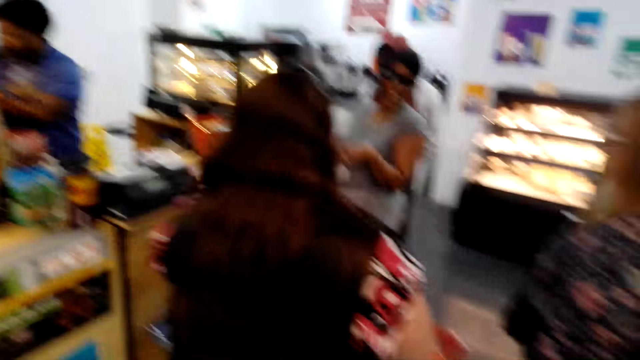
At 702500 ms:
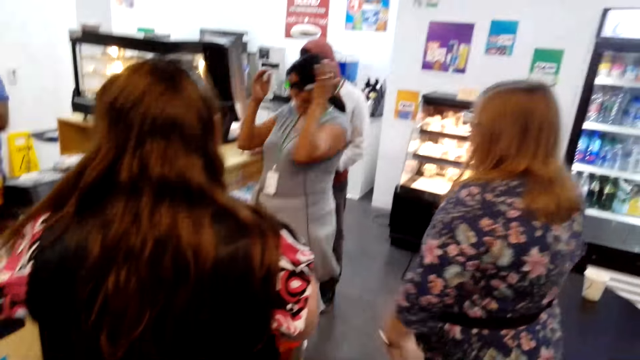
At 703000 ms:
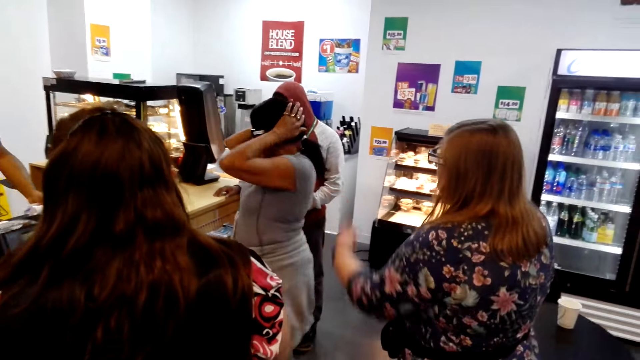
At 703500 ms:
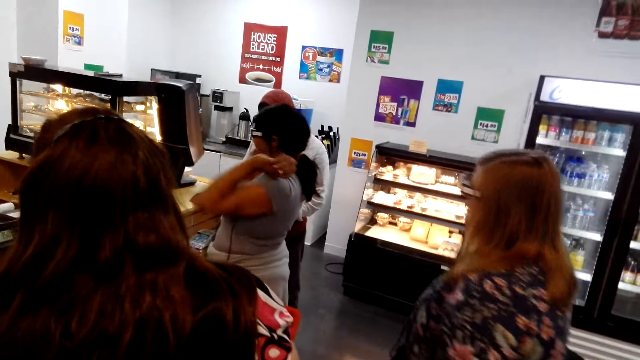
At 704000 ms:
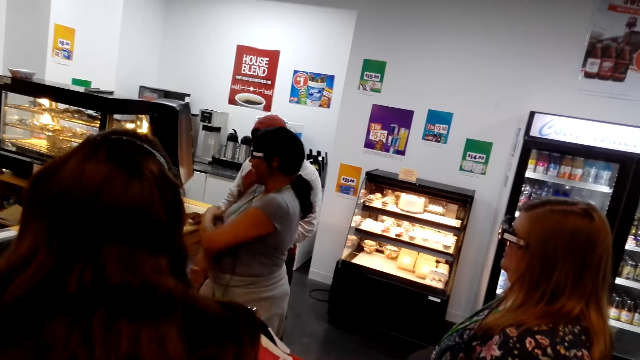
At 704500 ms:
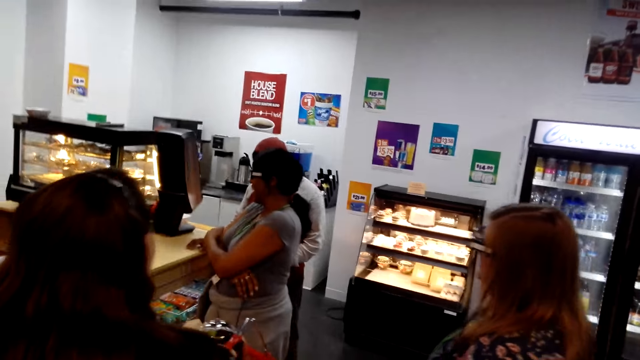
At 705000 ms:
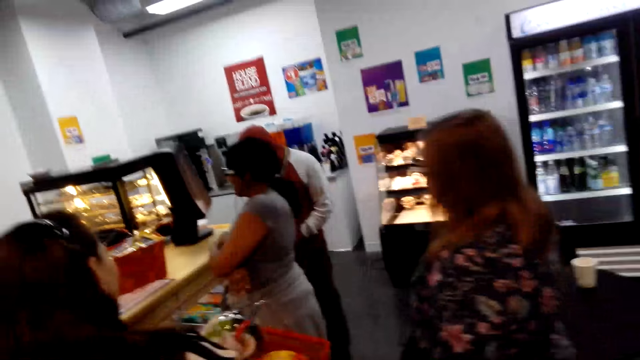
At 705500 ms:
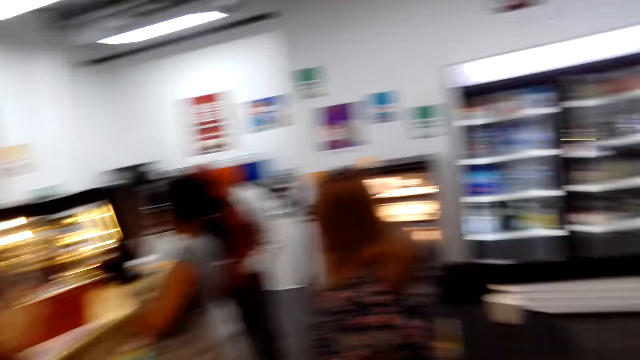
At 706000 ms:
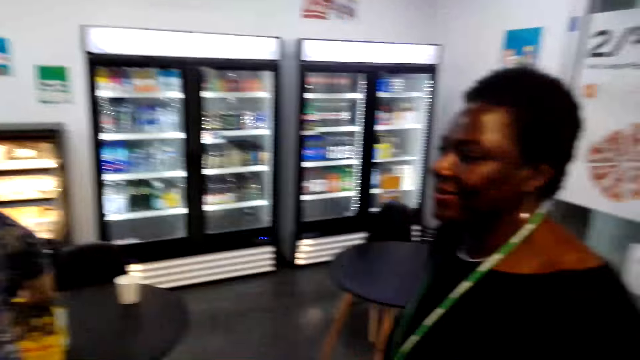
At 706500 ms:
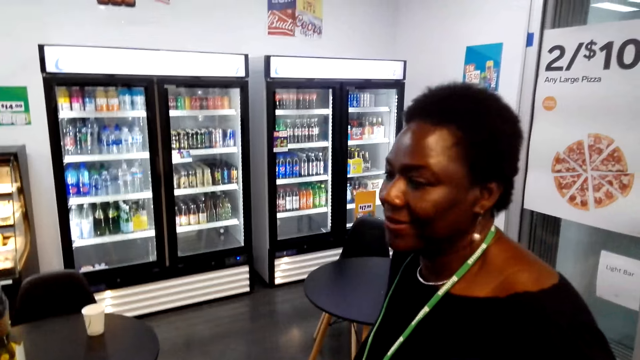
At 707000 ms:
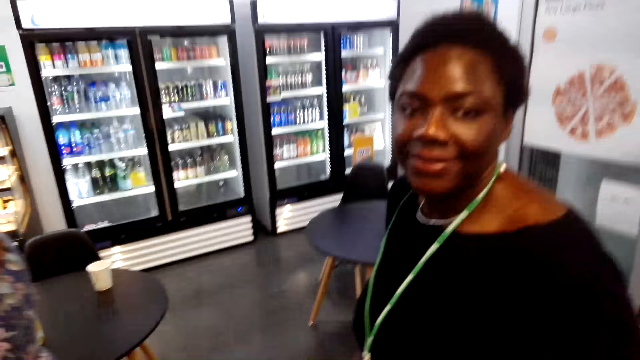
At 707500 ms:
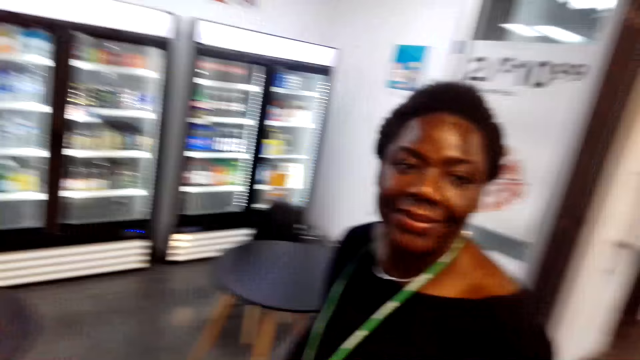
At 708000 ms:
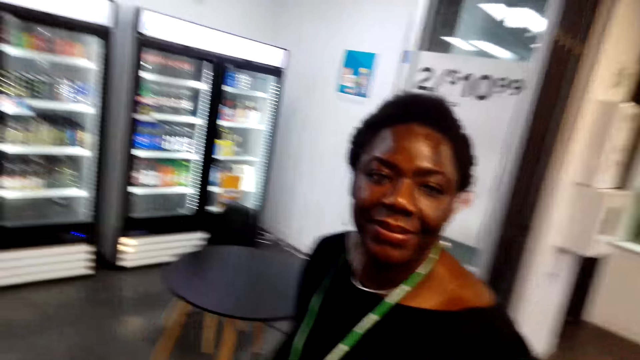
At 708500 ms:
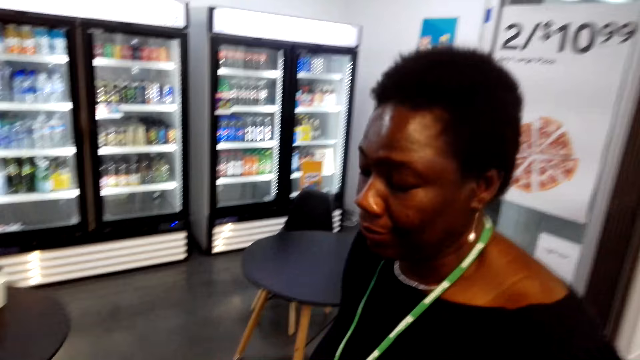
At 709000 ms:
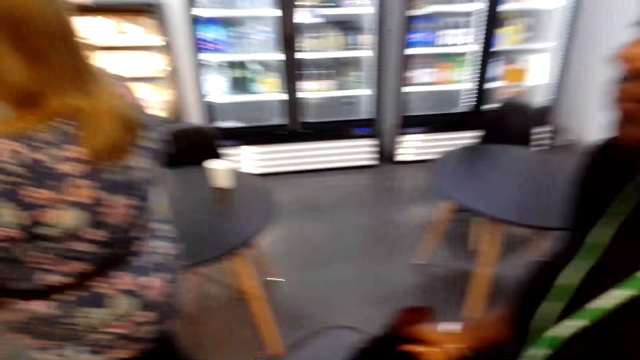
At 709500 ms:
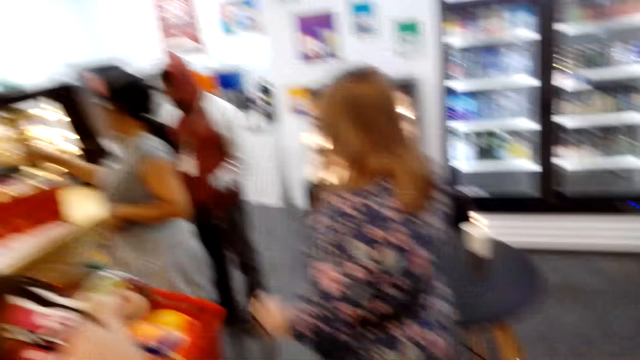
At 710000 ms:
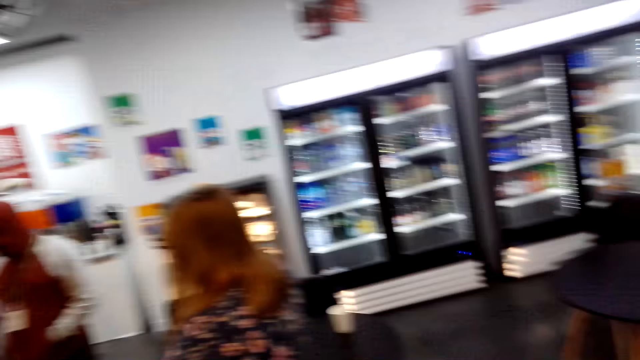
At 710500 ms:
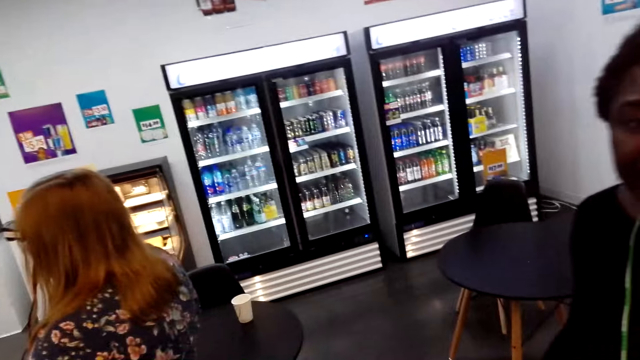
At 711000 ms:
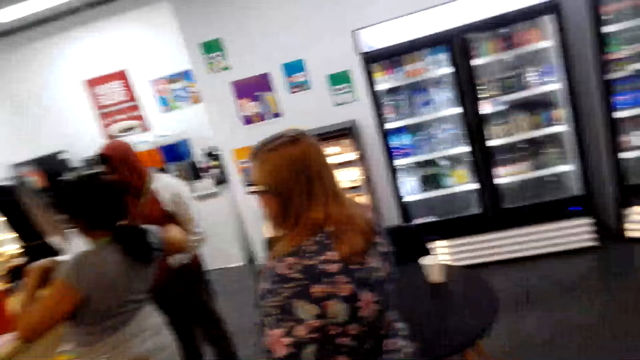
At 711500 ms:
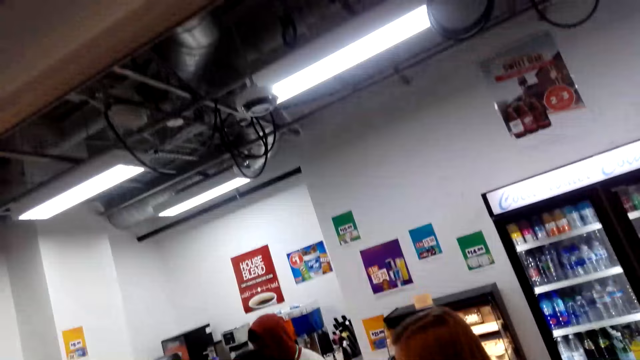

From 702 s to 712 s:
The camera wearer talks with the lady.

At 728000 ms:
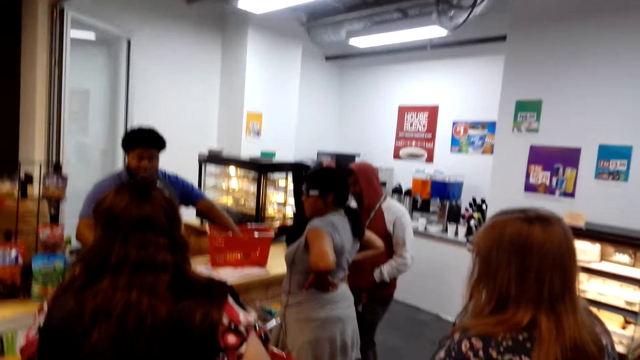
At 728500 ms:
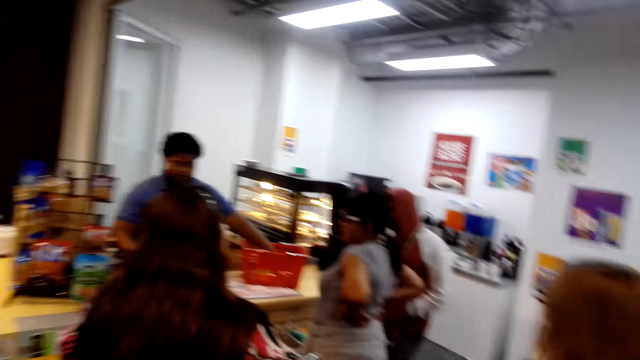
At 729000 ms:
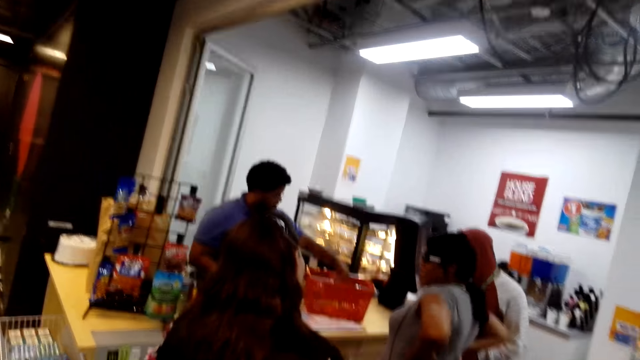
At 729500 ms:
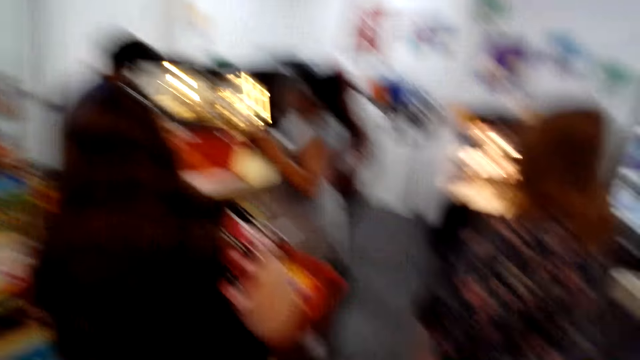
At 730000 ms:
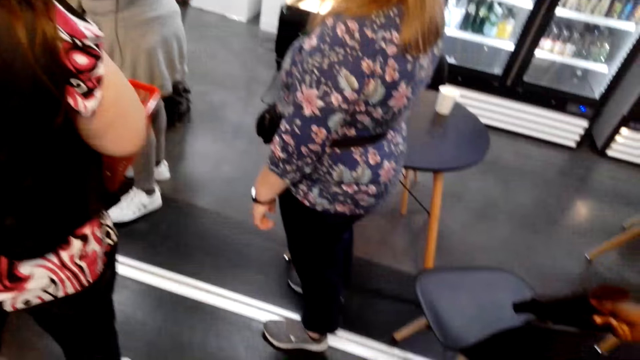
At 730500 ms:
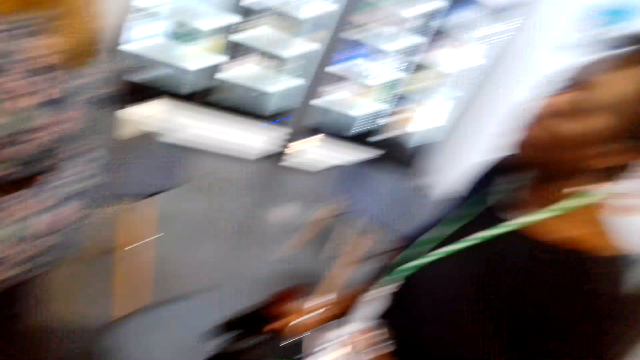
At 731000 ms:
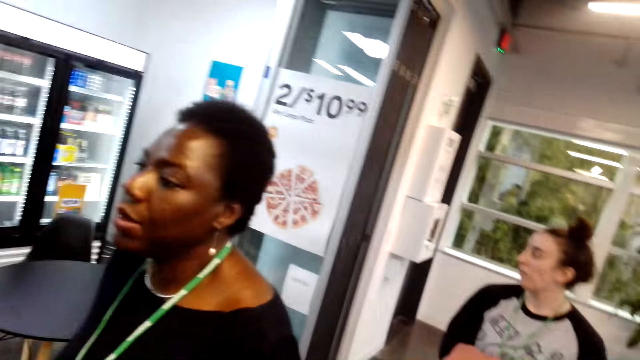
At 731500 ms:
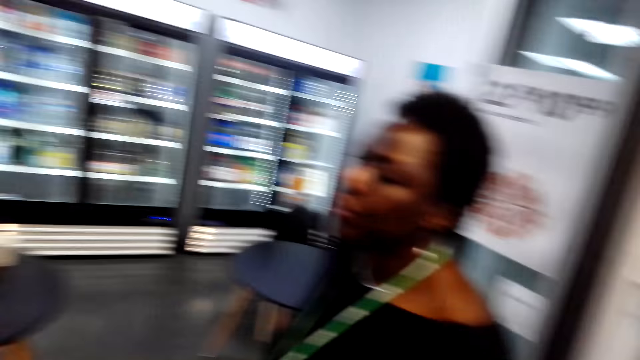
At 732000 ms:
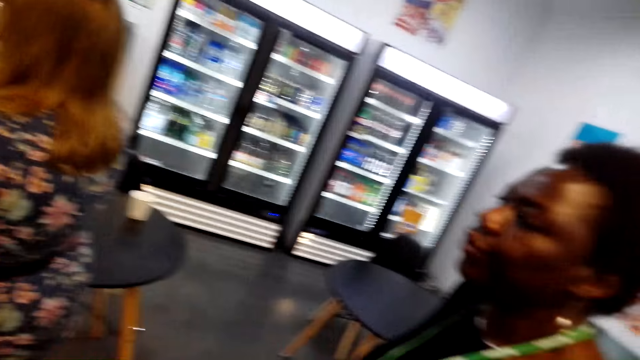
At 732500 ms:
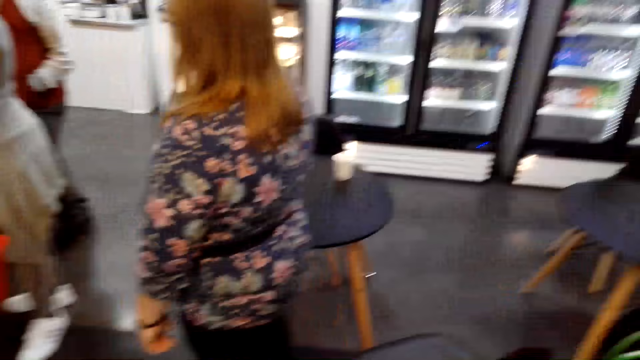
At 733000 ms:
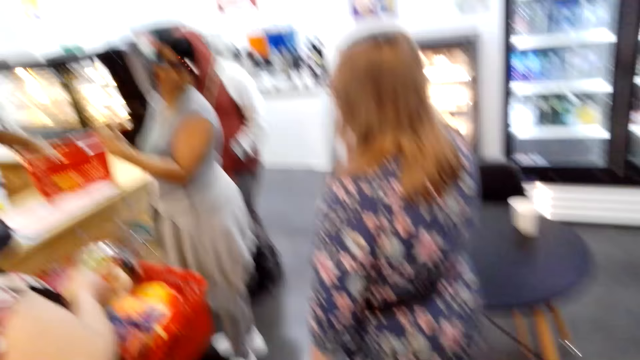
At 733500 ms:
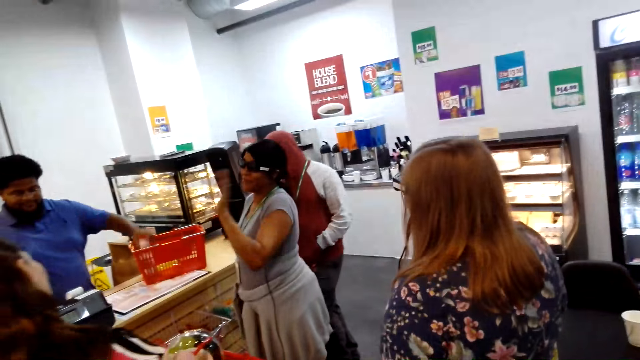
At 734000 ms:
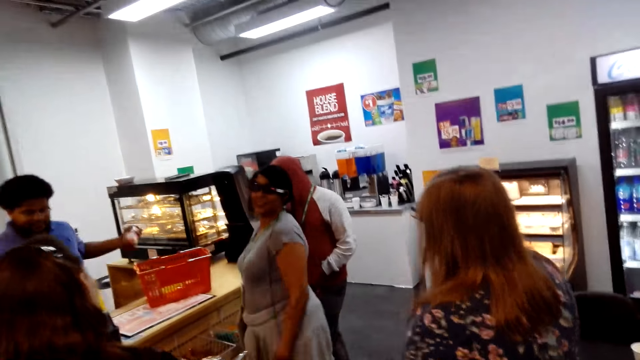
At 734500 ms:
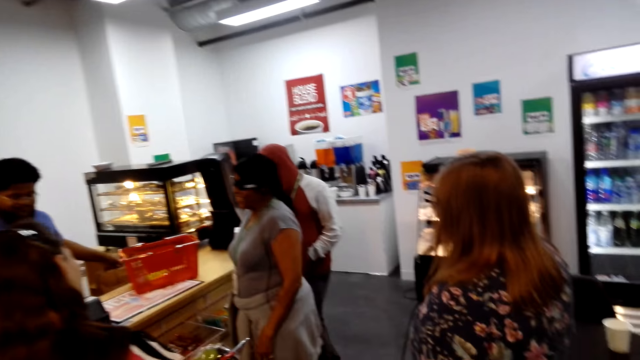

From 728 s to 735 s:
The camera wearer looks around the store.

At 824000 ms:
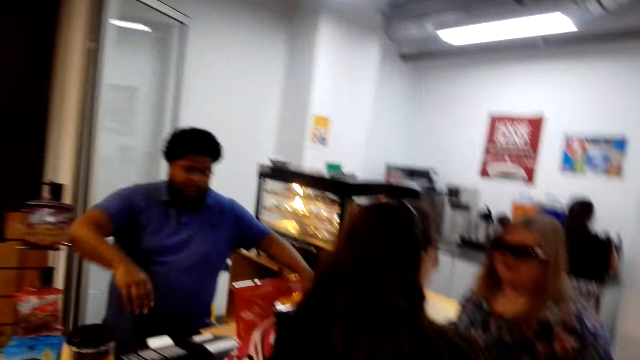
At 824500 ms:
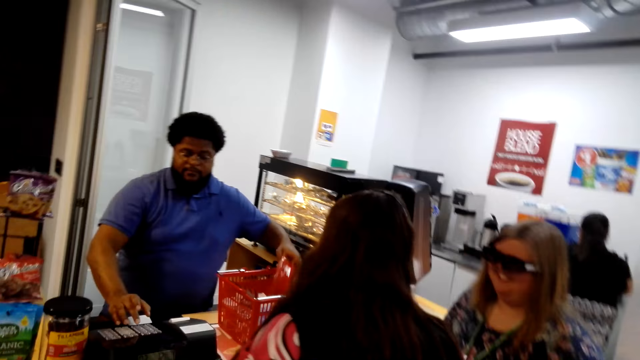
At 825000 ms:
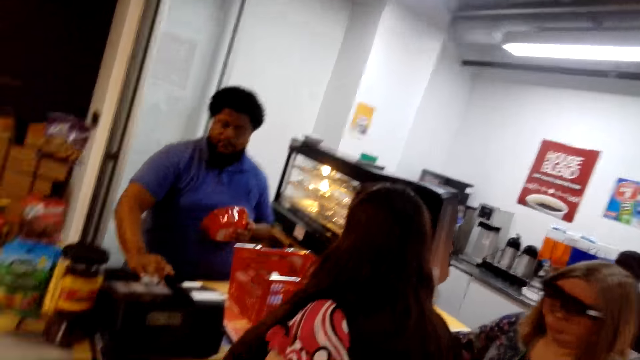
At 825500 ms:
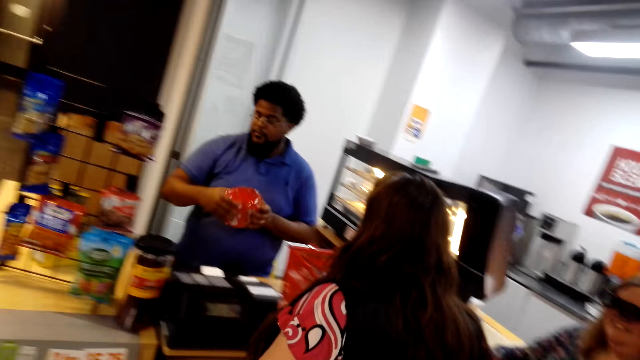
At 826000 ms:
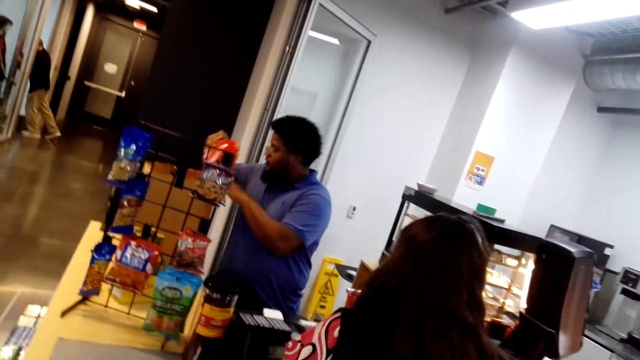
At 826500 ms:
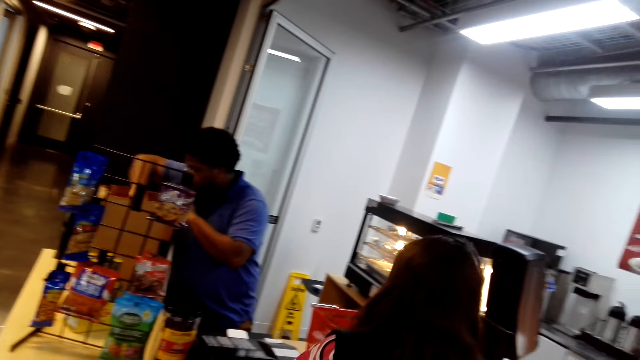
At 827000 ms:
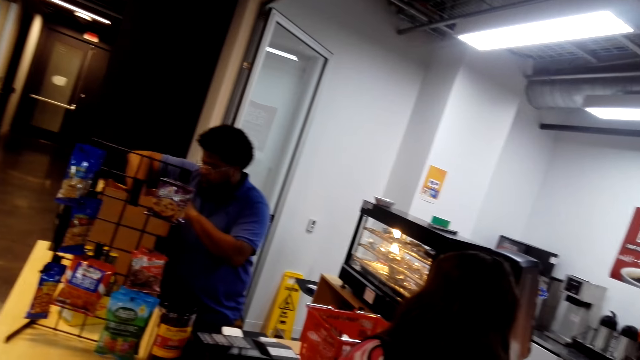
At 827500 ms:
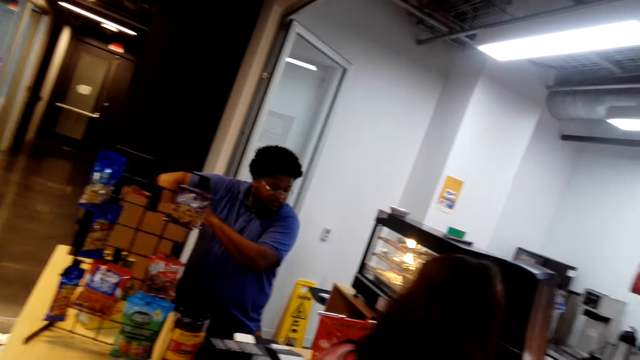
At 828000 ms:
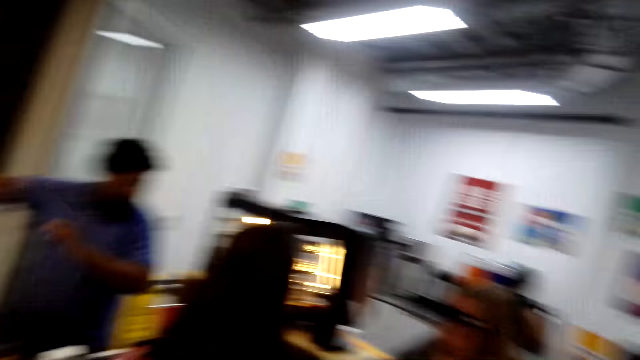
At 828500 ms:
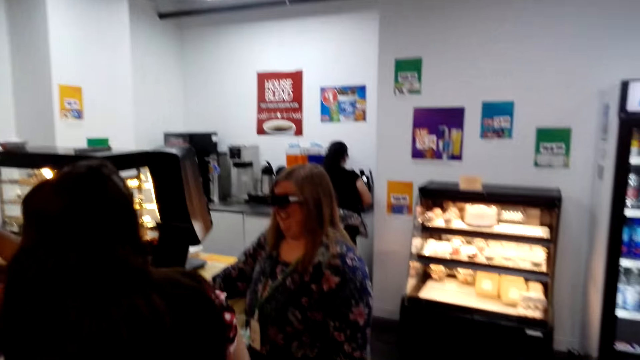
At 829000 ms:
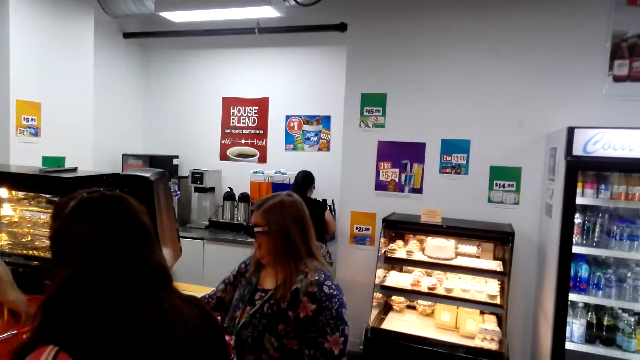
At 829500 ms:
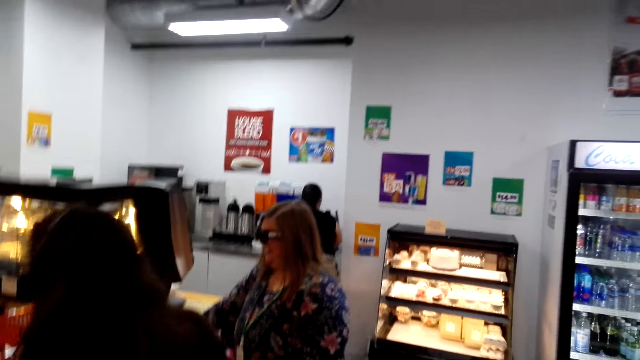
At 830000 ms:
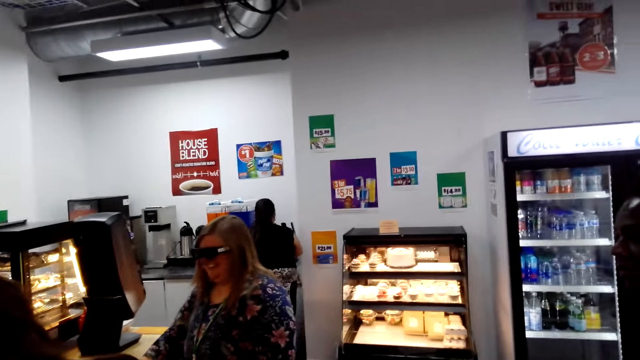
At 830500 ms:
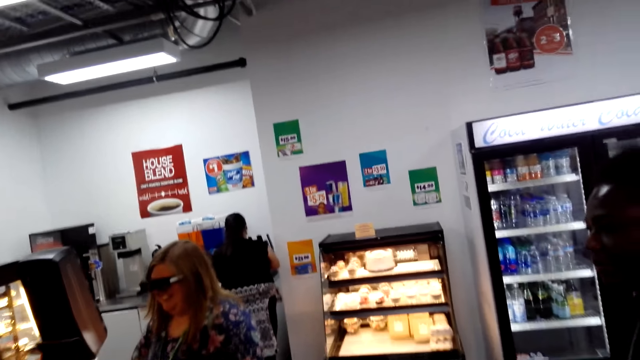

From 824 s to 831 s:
A man presses the point of sales system. The man puts something in a bag. A lady talks to another lady. The man picks up something.
